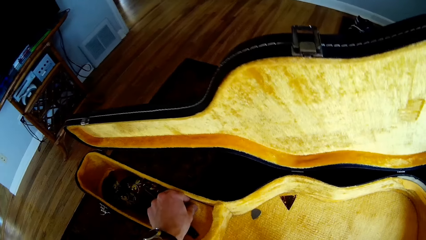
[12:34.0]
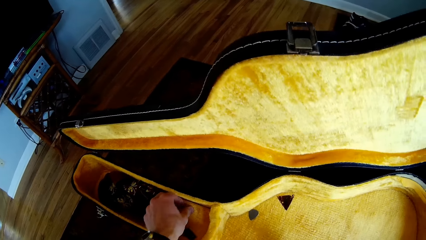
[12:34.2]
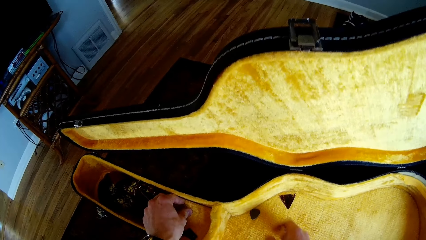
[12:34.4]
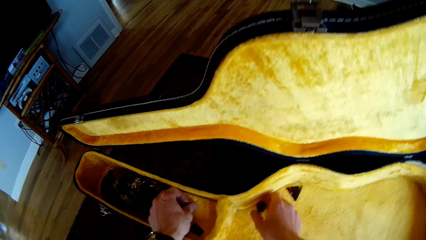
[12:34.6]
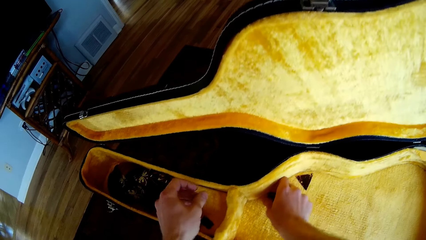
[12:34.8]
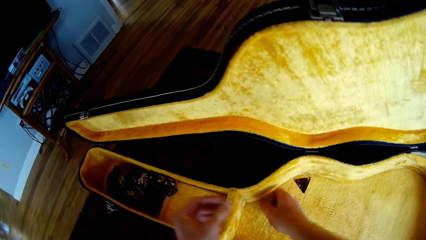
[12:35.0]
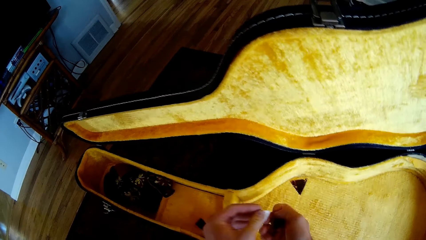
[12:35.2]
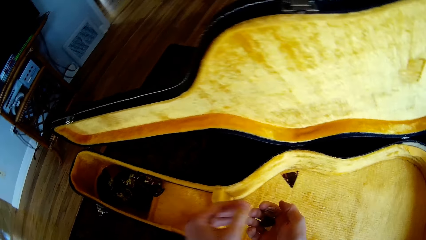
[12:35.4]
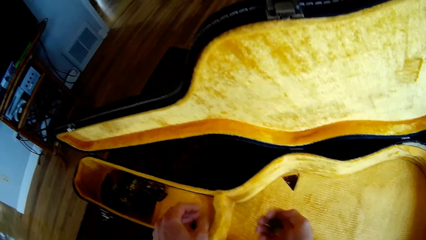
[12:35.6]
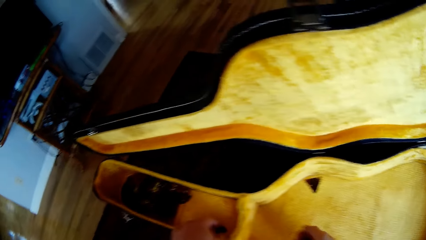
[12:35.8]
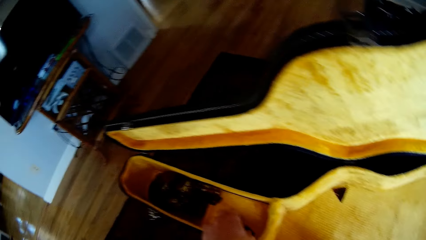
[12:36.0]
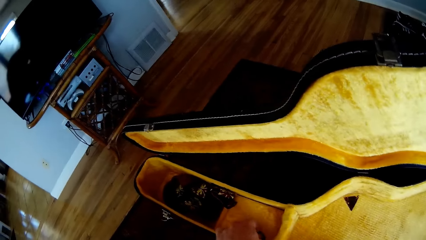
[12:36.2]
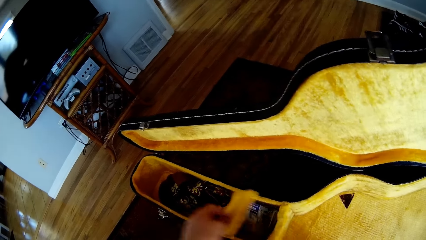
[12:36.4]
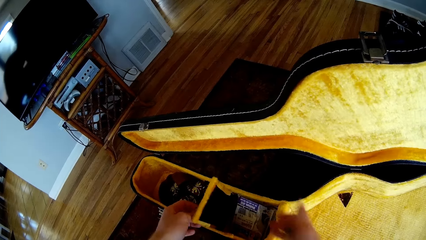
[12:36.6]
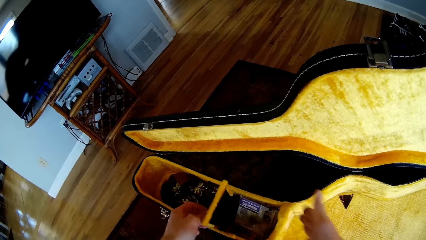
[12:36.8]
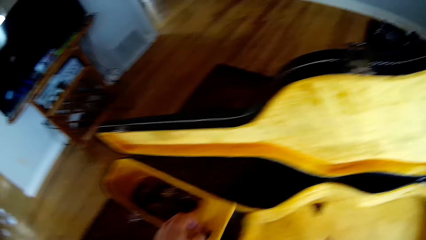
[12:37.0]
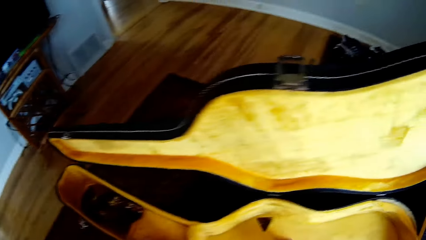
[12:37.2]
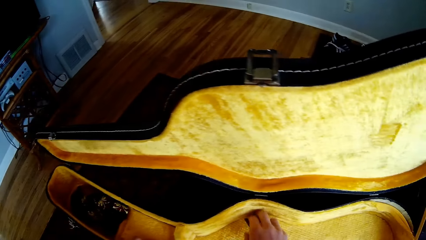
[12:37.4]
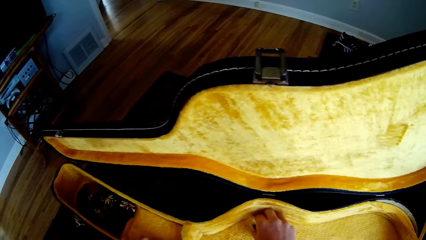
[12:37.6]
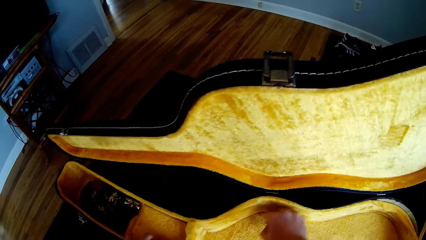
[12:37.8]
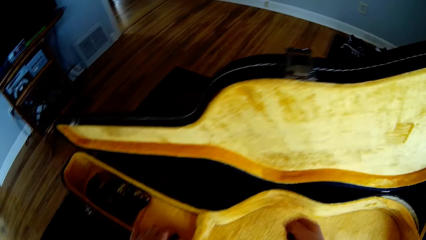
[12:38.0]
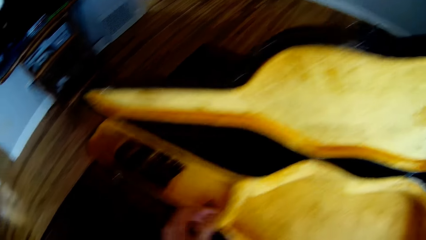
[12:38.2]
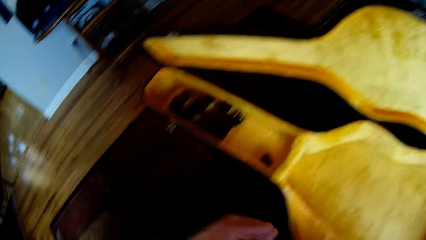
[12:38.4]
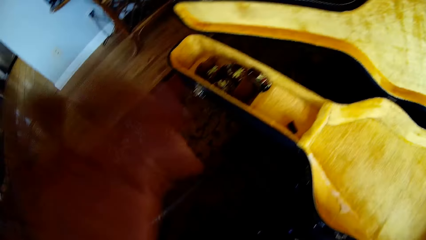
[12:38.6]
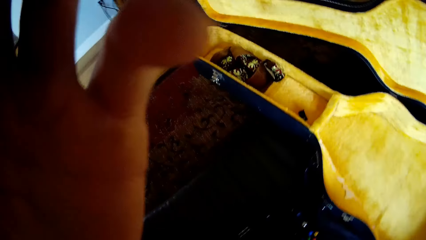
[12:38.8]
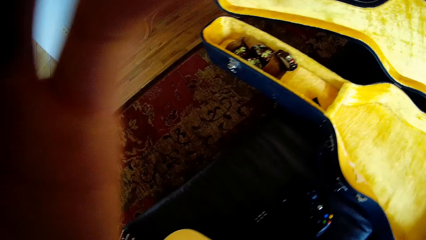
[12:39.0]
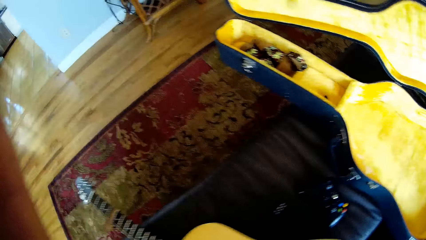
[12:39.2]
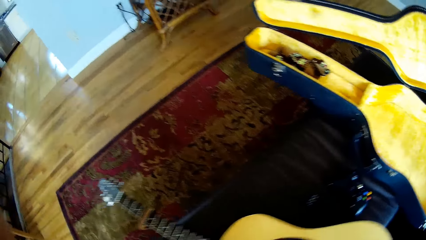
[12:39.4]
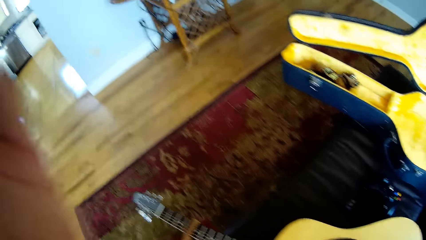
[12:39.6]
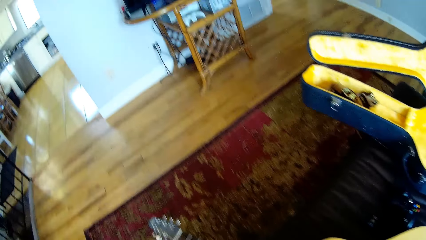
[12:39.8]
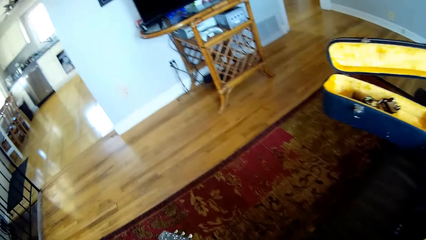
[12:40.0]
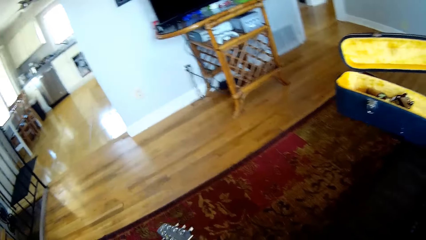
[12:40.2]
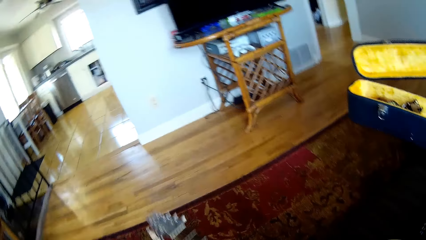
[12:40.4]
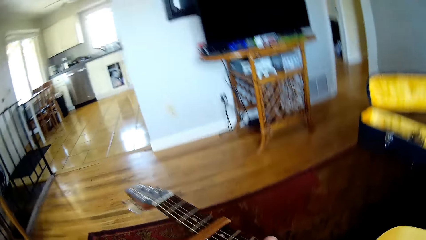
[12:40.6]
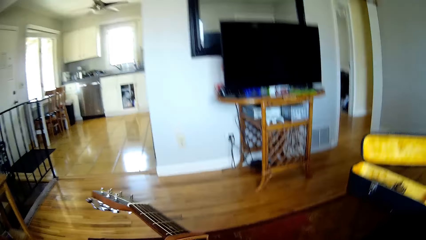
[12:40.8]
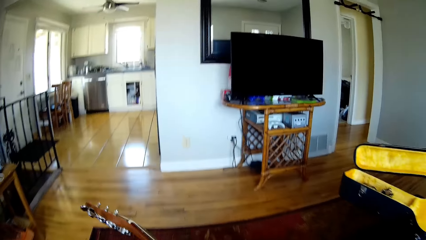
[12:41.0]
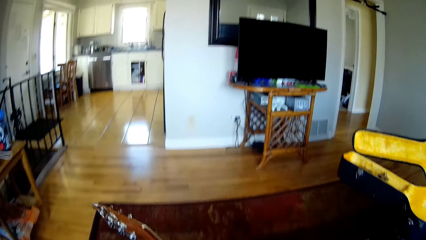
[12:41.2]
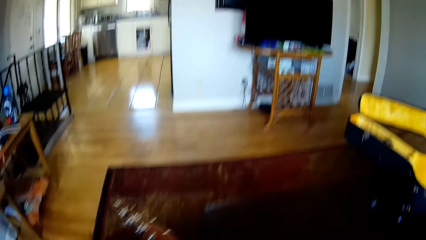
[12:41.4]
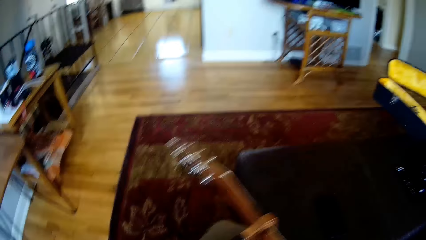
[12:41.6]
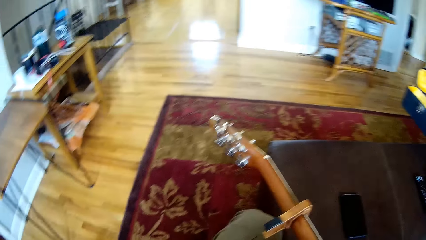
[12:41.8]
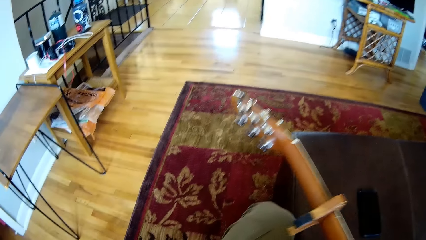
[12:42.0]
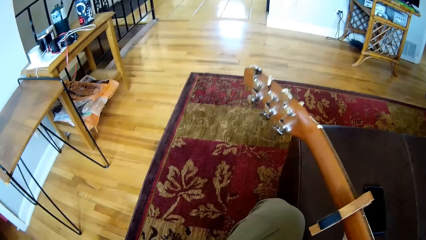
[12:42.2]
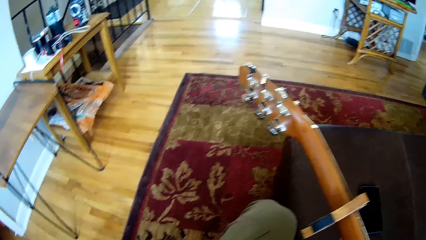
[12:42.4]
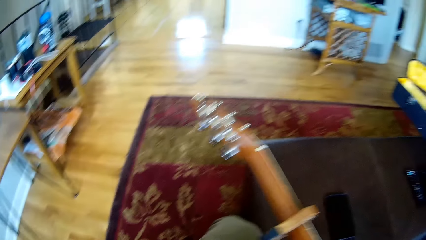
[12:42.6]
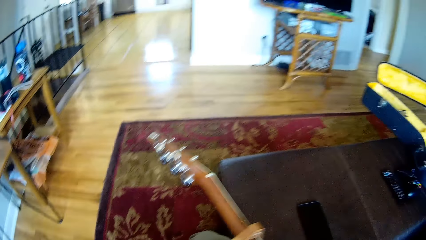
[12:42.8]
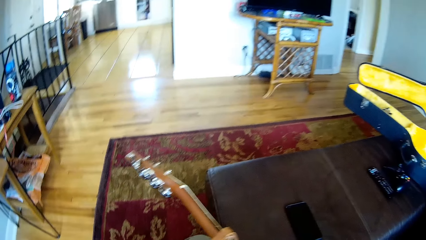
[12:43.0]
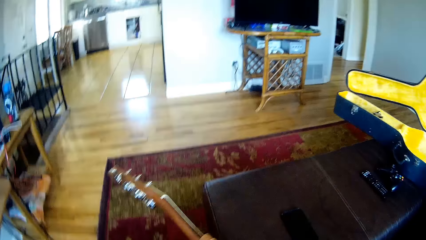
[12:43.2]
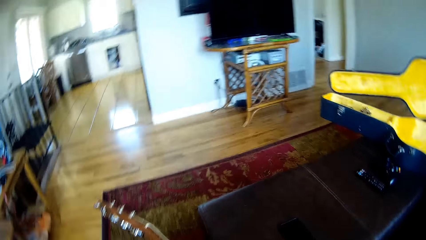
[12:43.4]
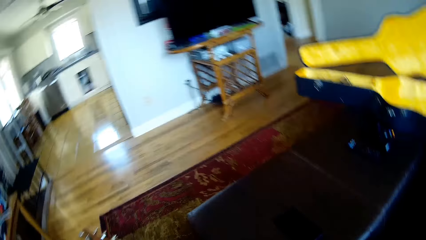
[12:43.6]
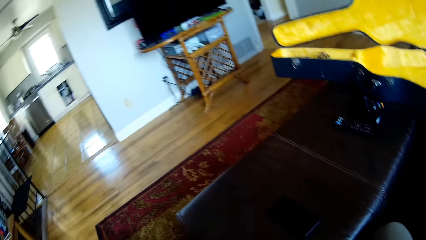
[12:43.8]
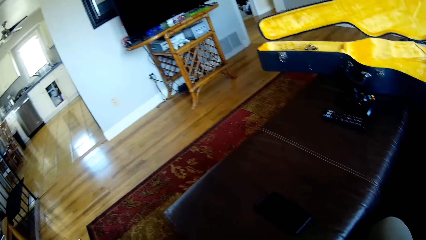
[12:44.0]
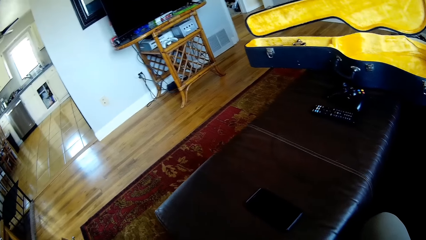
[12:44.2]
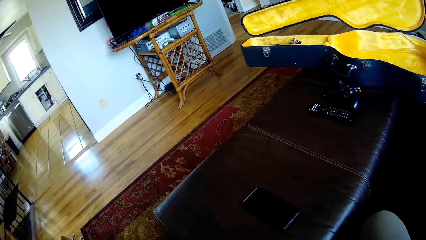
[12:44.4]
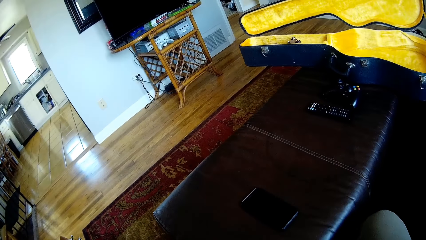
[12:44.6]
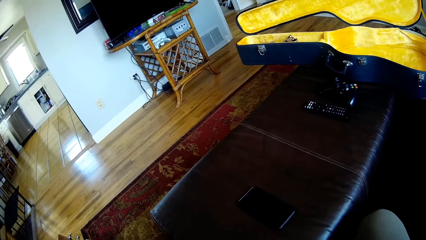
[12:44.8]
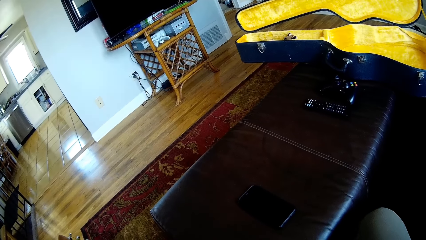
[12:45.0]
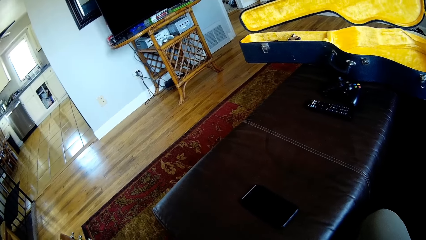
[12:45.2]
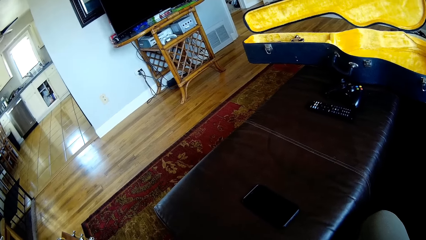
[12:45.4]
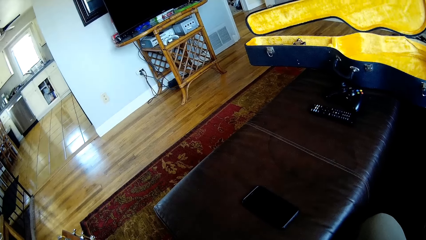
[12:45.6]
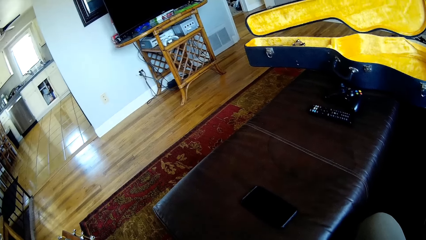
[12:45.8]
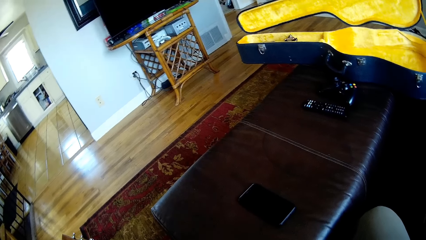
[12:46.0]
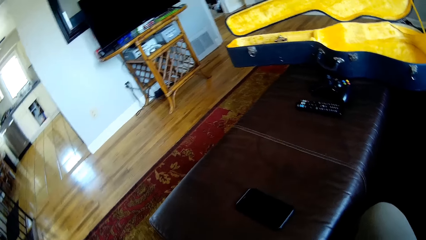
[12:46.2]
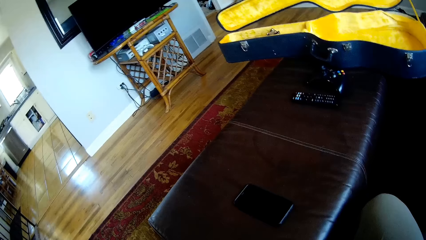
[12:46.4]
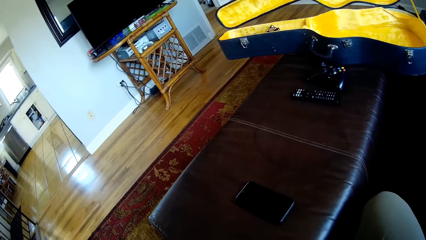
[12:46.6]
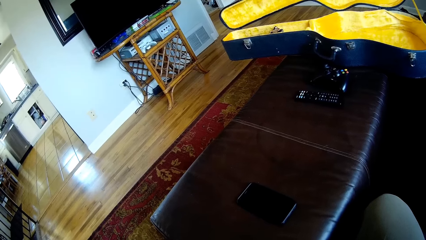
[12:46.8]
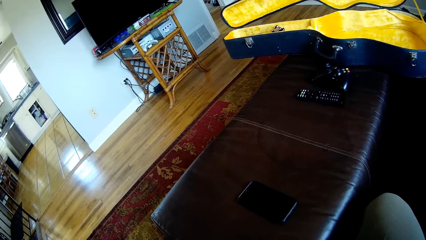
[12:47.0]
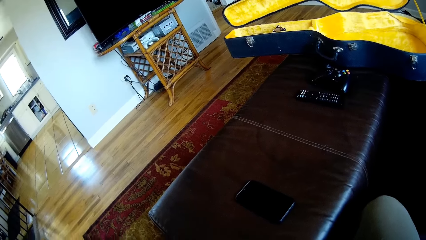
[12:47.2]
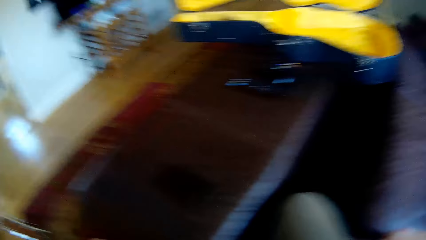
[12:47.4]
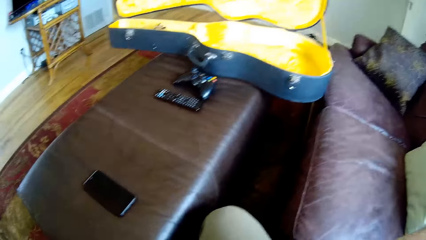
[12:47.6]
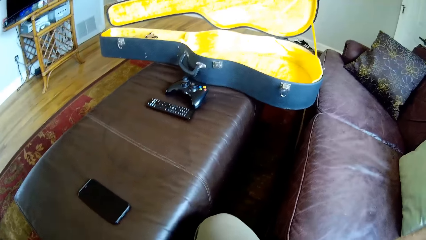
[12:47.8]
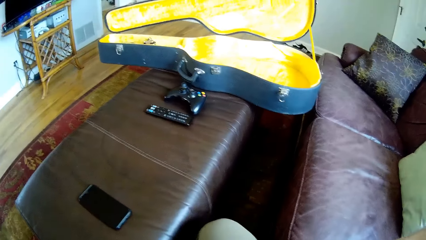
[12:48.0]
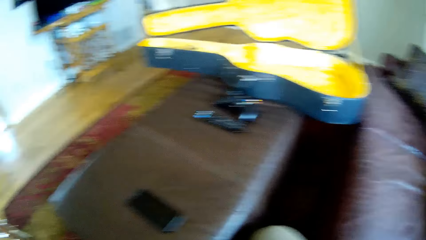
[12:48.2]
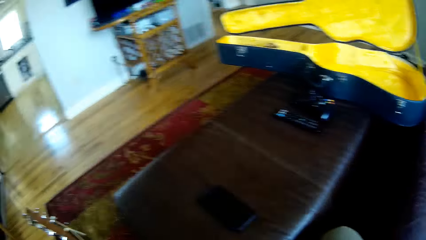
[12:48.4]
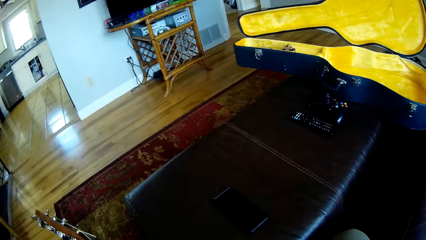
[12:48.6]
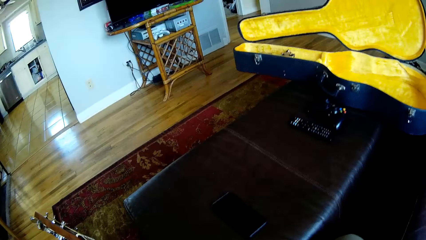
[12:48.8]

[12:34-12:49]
The camera wearer picks some guitar picks in the guitar case with both hands. He passes the guitar pick in his left hand to his right hand. He opens a compartment in the guitar case. He throws the guitar picks in his right hand in the compartment in the guitar case. He closes the compartment in the guitar case with his left hand. He picks a guitar pick in the guitar case with his right hand. He lifts his hand. He touches the camera with his left hand. He holds the guitar. He picks the guitar on the table with his left hand.
